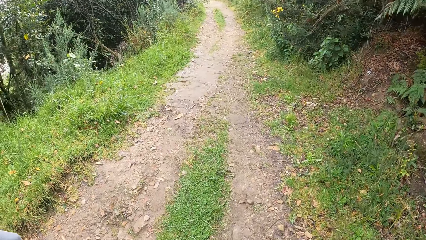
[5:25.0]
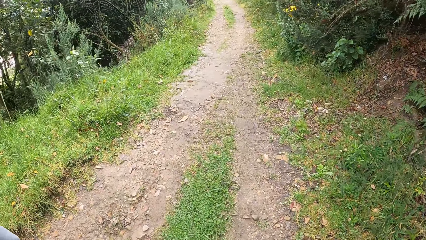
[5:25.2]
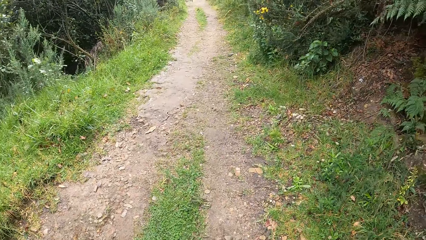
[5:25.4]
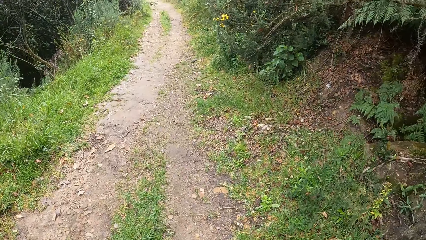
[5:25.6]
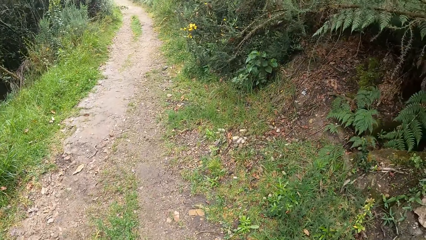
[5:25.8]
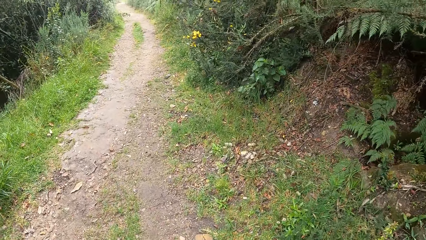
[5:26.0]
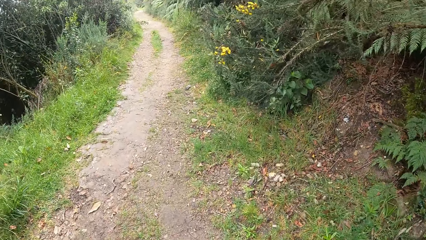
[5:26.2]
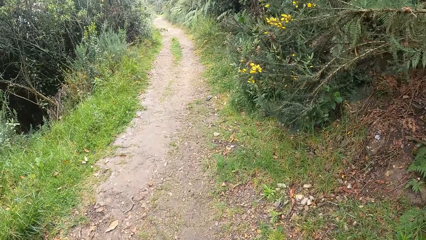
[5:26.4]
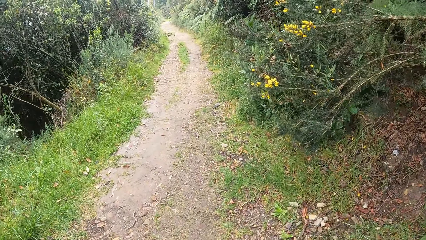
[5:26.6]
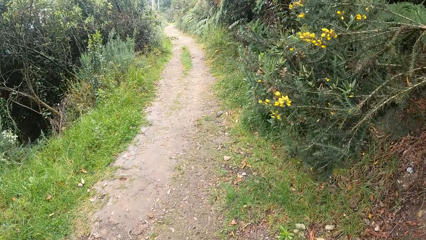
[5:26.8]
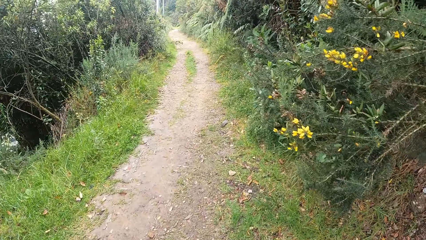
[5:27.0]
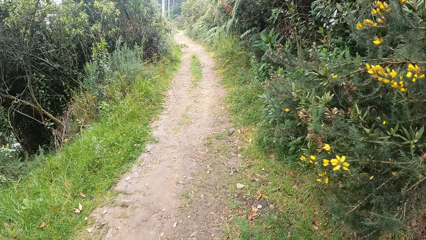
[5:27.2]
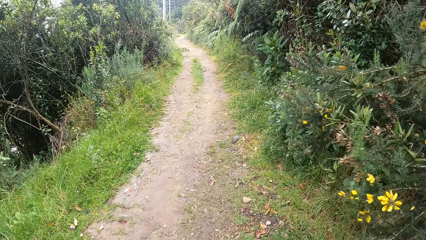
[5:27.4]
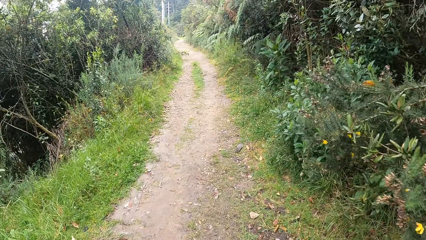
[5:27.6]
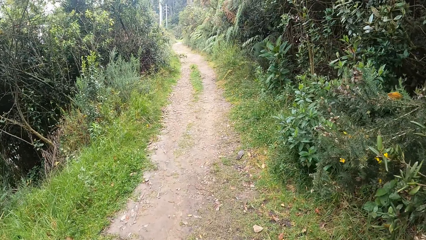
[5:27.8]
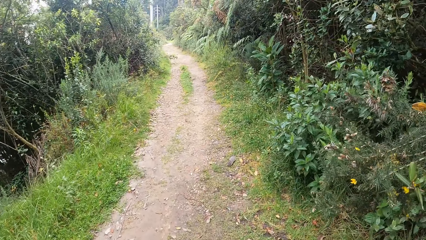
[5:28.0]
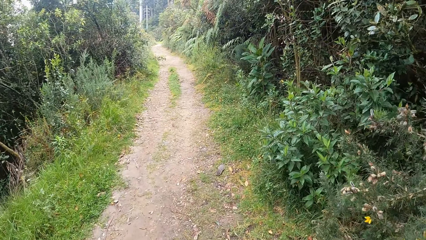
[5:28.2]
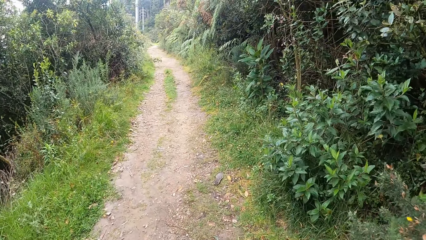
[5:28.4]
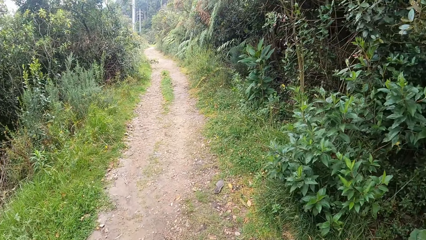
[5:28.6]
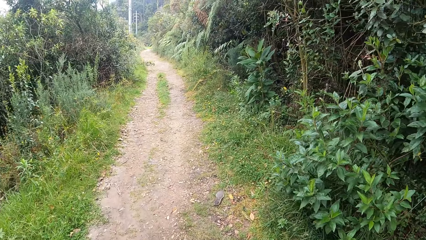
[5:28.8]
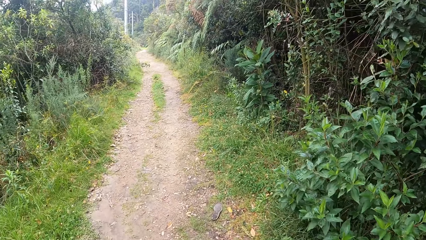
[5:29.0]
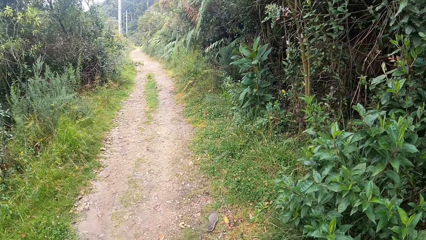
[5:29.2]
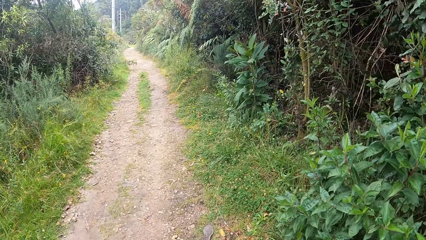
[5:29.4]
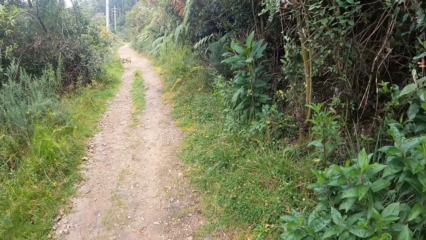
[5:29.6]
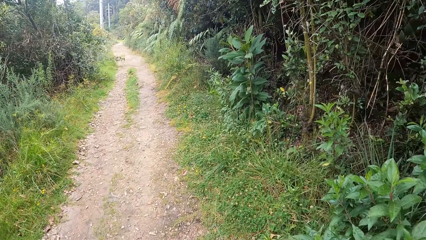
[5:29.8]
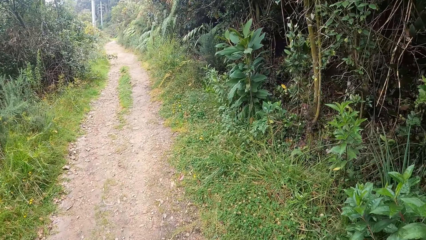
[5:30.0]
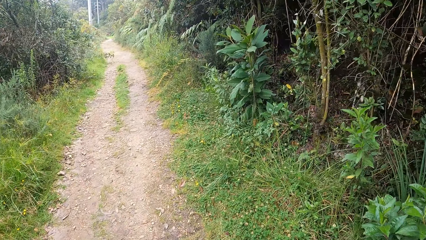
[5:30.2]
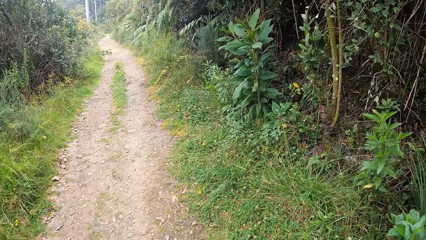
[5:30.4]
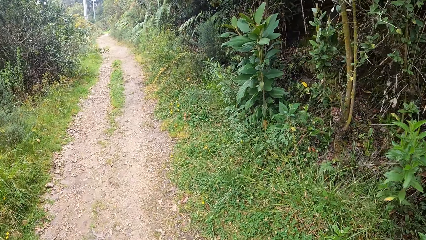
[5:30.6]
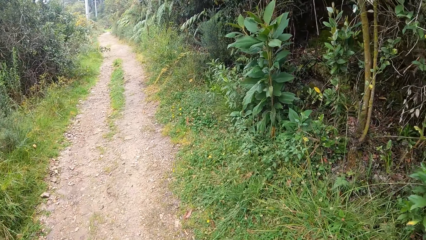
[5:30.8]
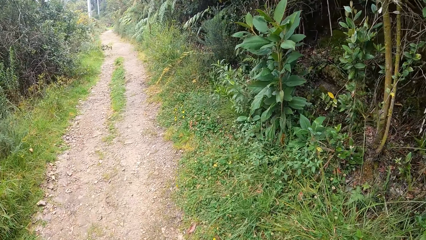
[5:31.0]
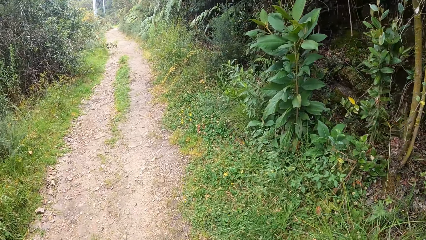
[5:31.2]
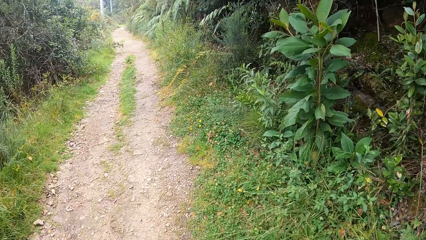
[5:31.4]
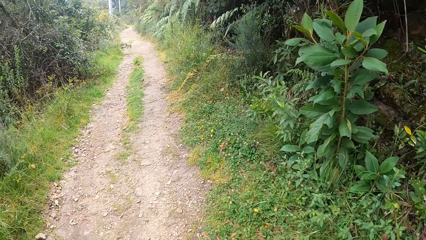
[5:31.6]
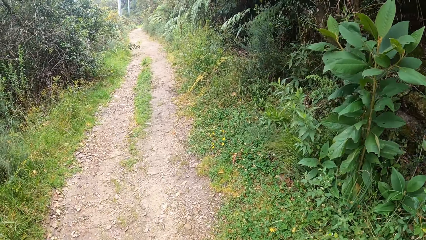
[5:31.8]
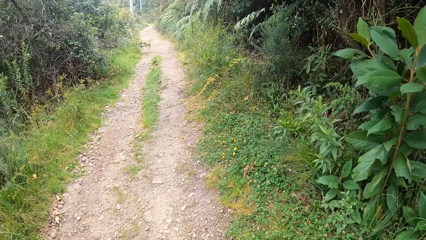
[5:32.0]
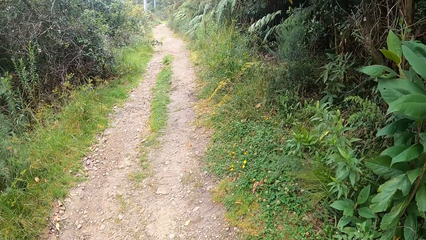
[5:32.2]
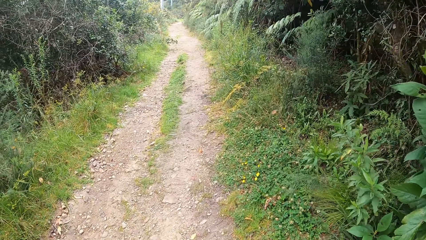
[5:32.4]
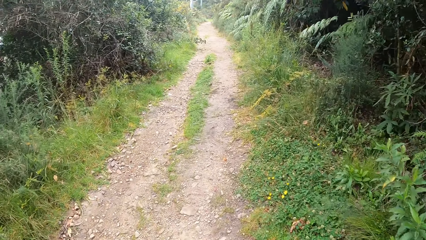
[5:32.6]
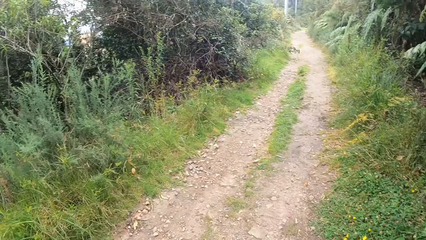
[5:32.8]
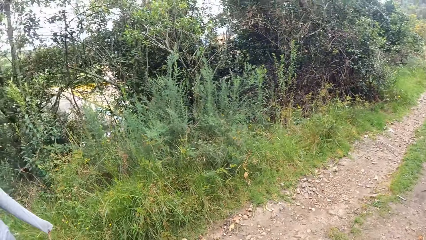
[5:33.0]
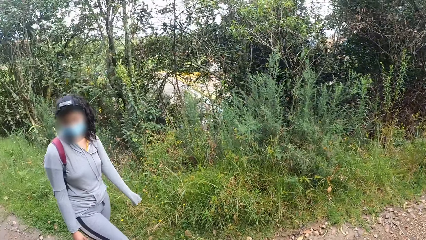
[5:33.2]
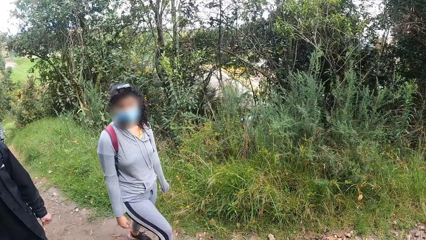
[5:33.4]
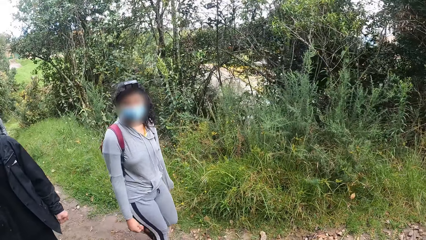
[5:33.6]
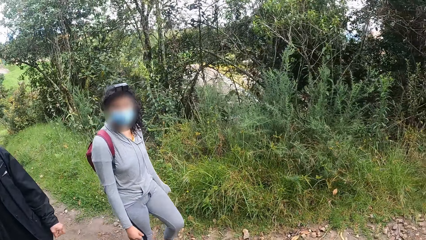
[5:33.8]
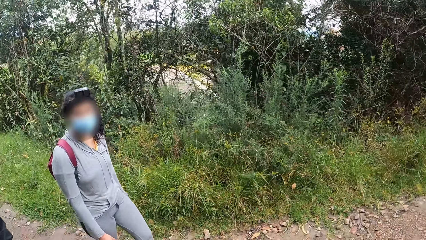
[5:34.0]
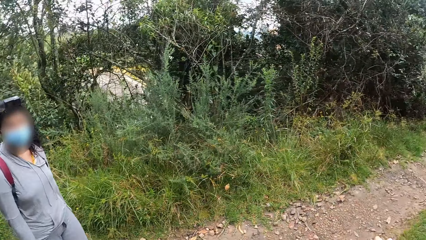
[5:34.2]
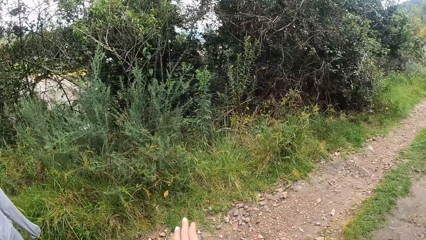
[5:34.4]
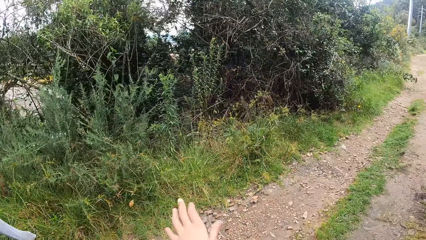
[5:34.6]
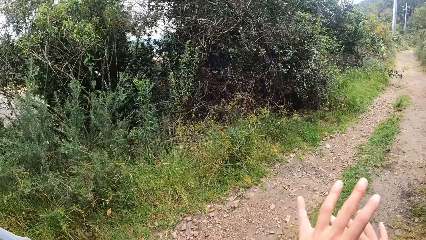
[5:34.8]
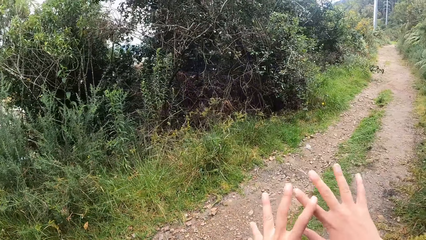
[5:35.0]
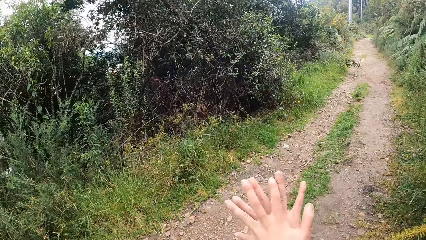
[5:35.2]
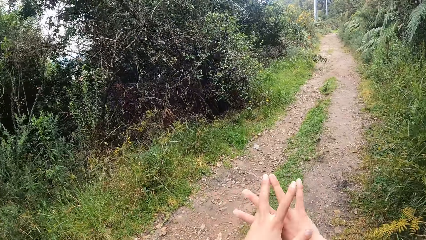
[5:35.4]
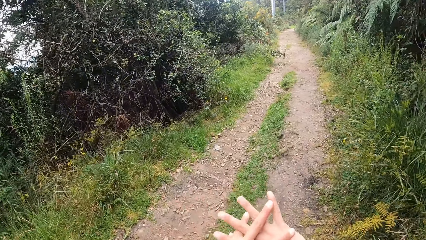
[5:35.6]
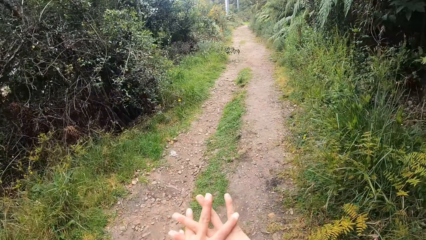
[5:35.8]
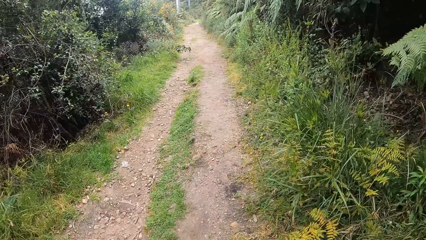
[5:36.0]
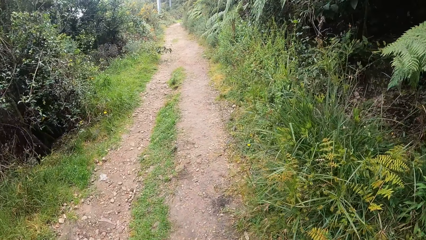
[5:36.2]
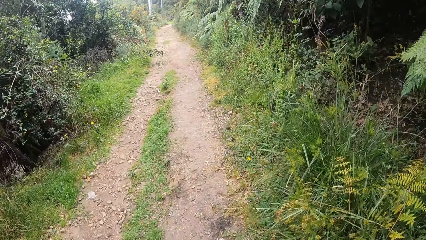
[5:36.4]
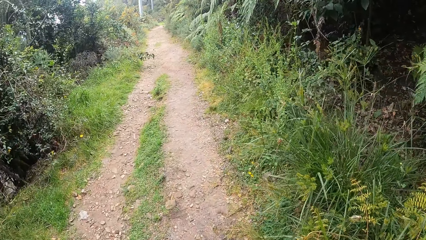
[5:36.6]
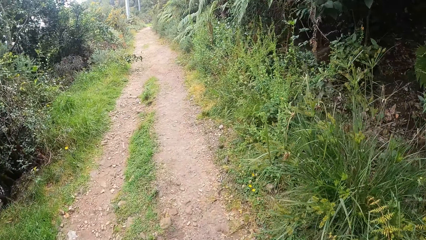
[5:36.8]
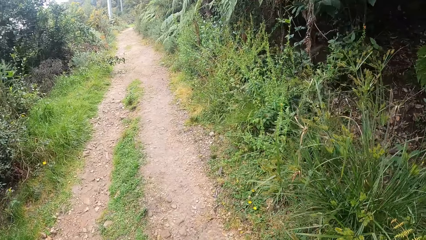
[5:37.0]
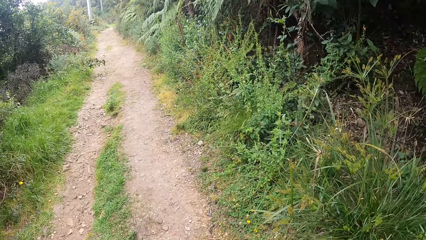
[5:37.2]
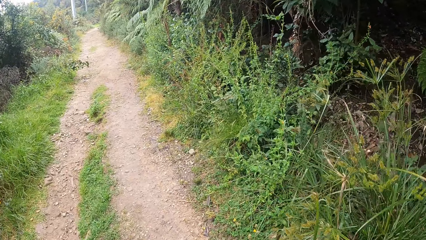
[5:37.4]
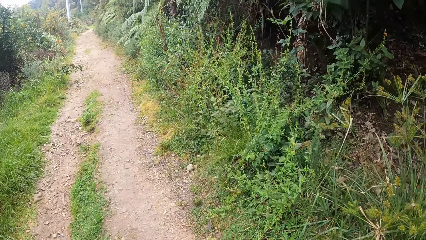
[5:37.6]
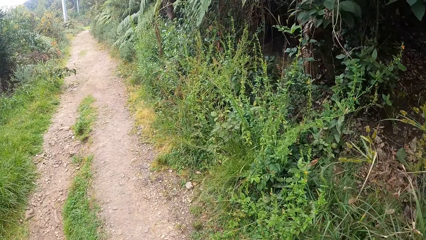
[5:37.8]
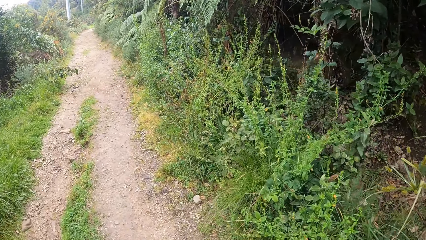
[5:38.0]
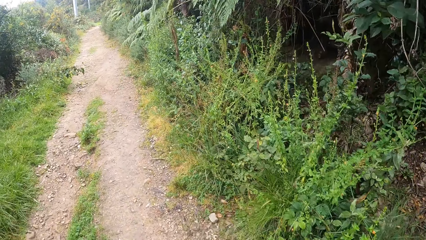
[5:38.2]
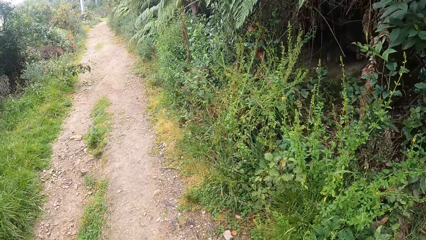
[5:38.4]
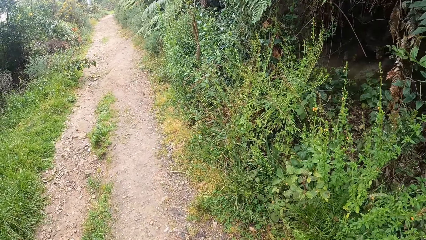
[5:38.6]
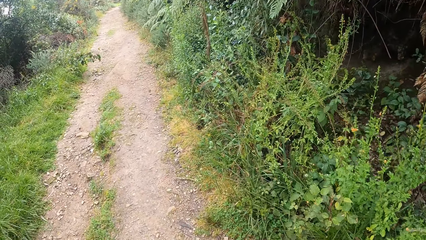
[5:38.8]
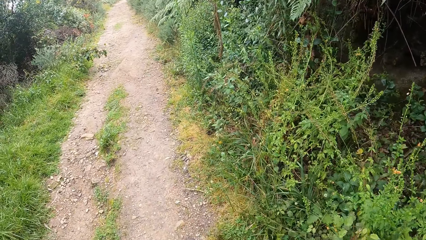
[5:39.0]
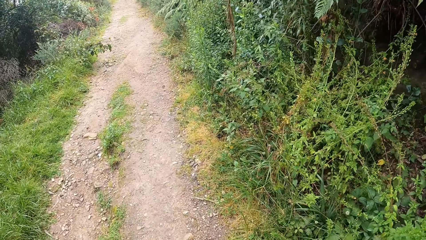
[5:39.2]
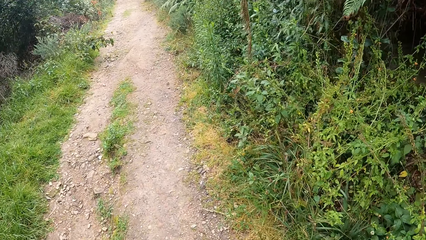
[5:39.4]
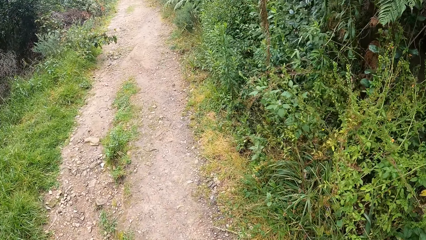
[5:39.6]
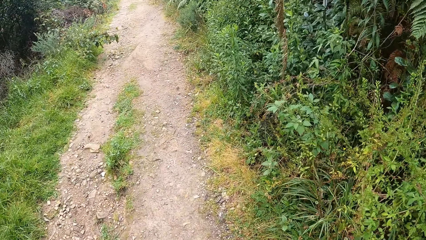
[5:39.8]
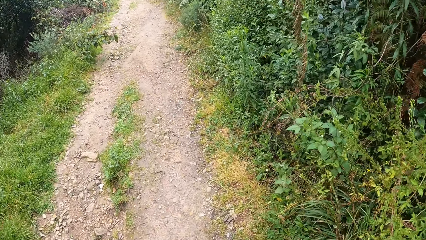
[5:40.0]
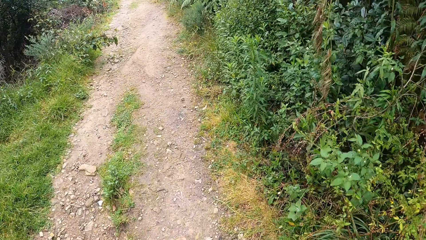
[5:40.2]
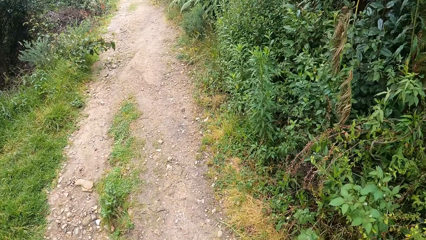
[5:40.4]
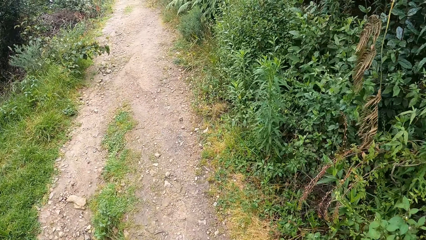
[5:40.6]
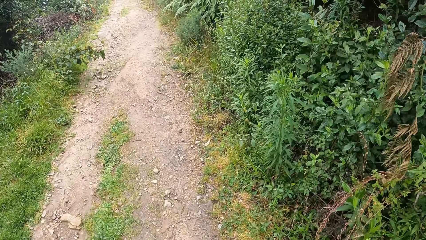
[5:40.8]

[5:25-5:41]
The camera wearer holds his hands together.
